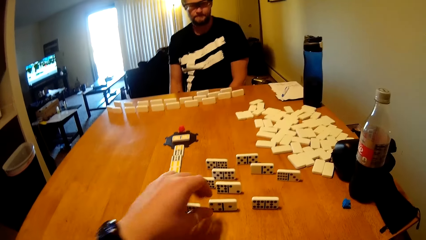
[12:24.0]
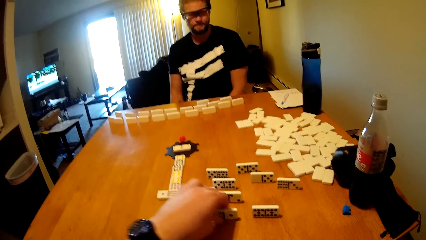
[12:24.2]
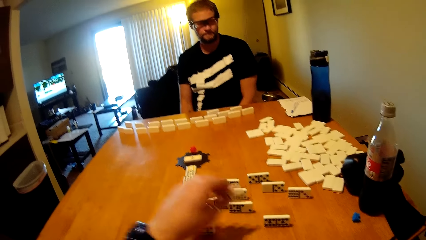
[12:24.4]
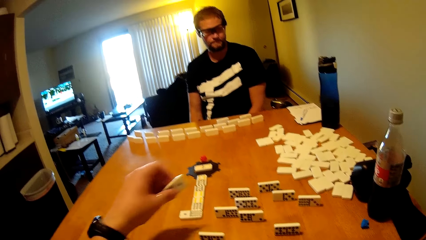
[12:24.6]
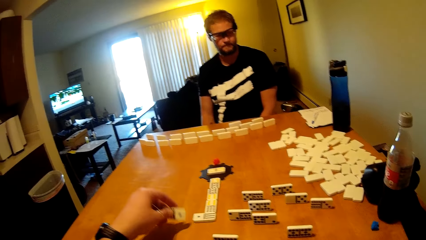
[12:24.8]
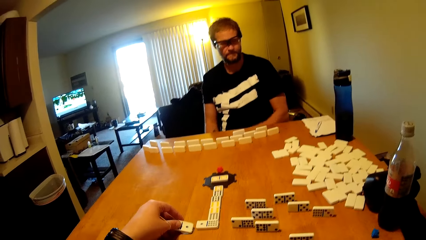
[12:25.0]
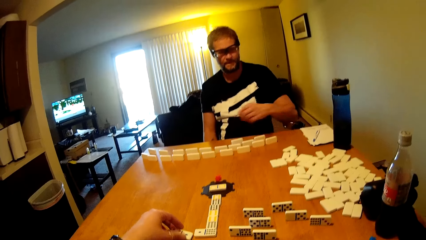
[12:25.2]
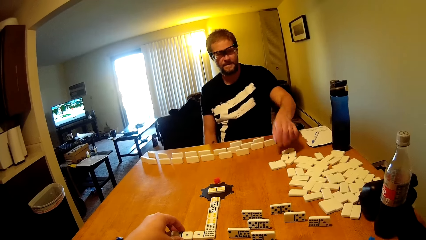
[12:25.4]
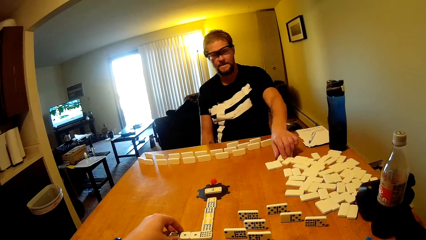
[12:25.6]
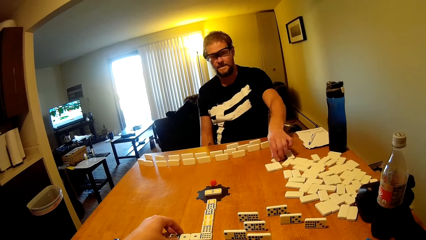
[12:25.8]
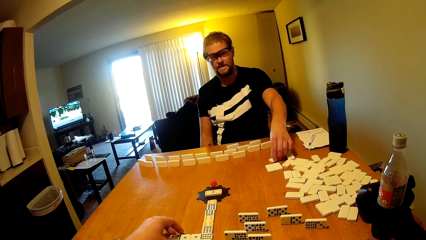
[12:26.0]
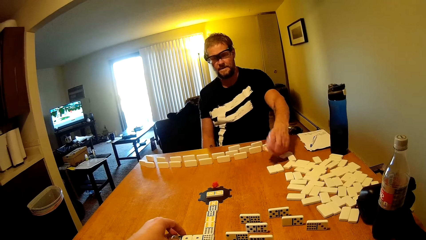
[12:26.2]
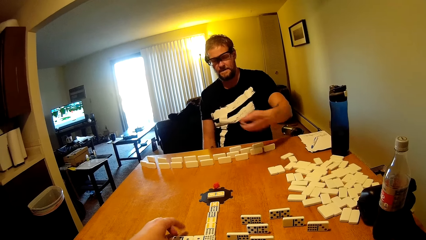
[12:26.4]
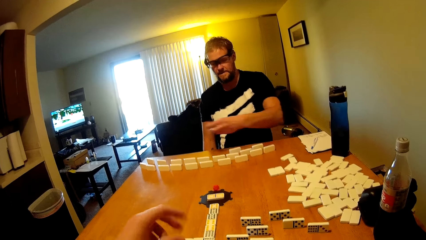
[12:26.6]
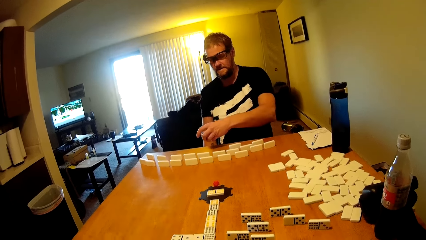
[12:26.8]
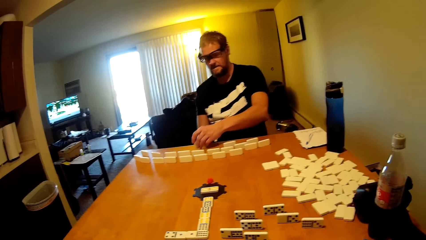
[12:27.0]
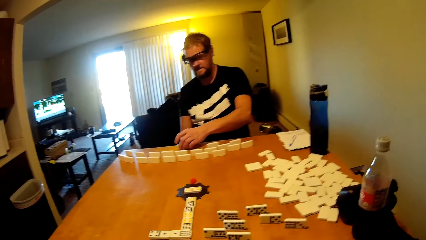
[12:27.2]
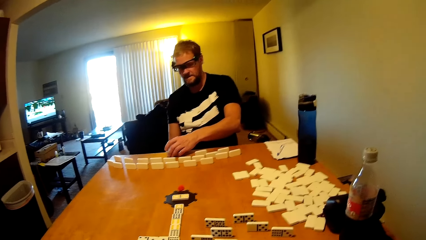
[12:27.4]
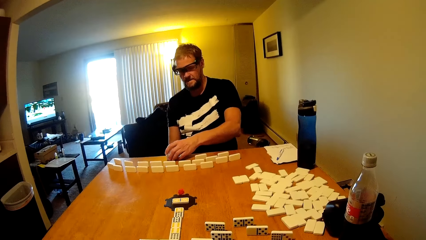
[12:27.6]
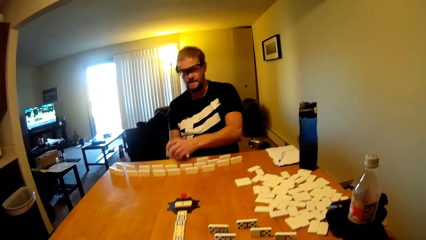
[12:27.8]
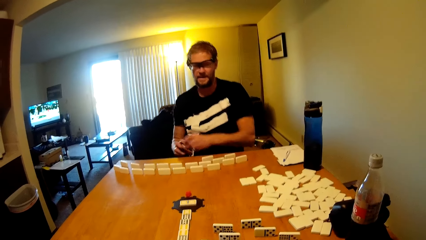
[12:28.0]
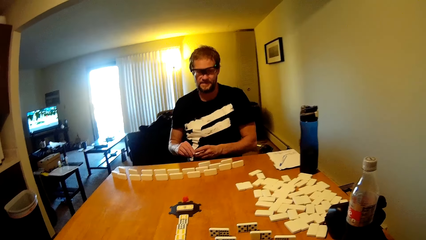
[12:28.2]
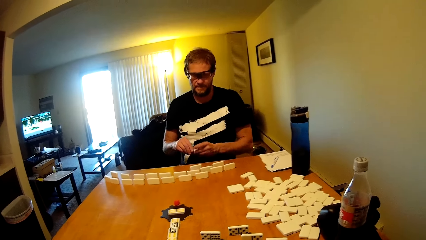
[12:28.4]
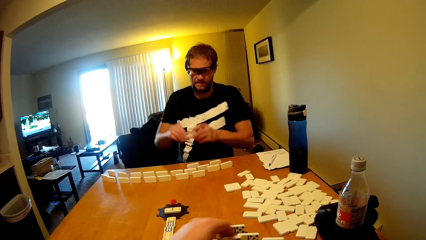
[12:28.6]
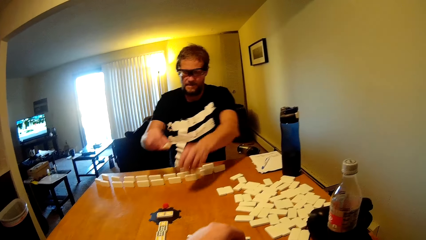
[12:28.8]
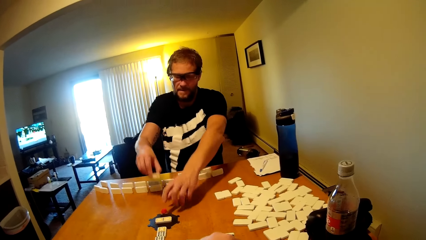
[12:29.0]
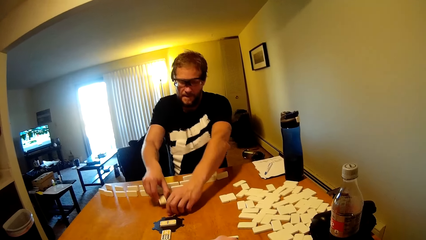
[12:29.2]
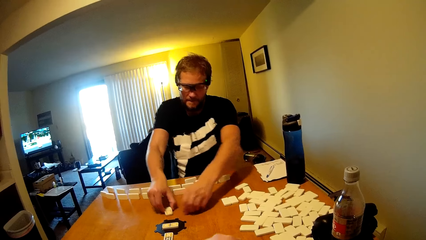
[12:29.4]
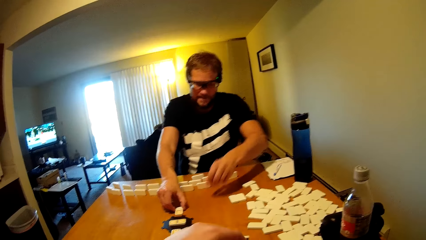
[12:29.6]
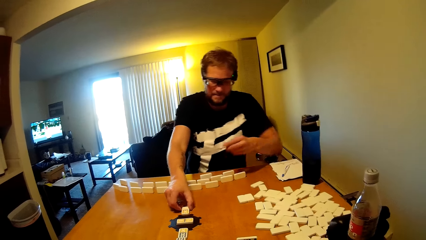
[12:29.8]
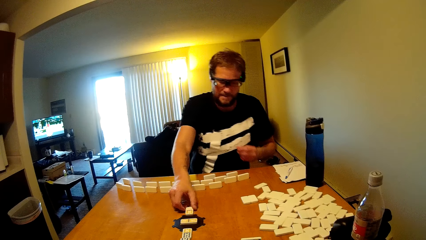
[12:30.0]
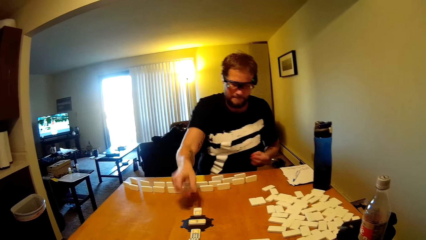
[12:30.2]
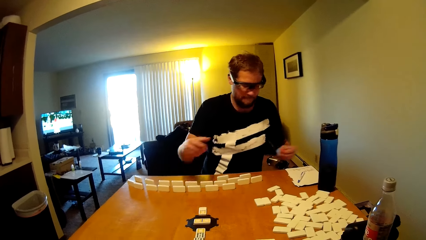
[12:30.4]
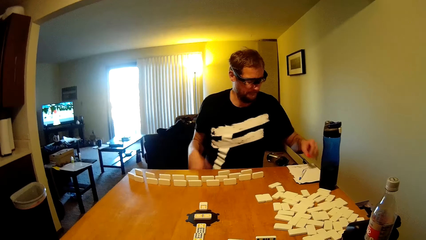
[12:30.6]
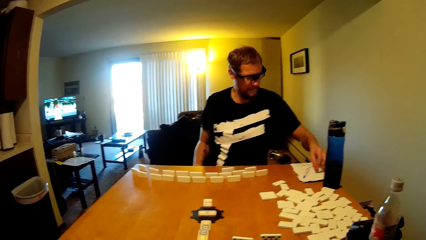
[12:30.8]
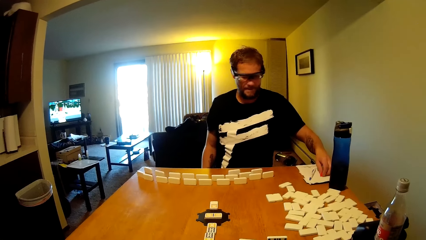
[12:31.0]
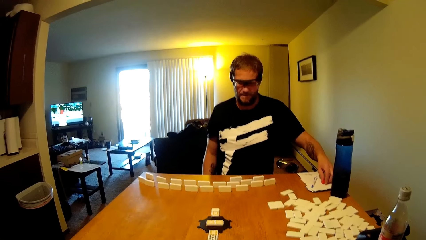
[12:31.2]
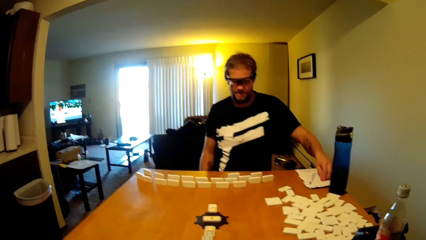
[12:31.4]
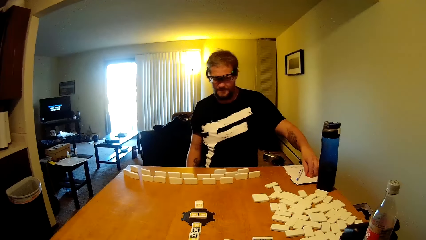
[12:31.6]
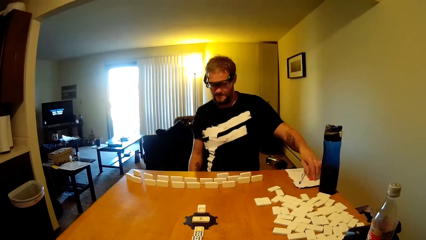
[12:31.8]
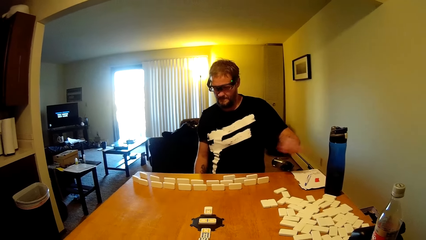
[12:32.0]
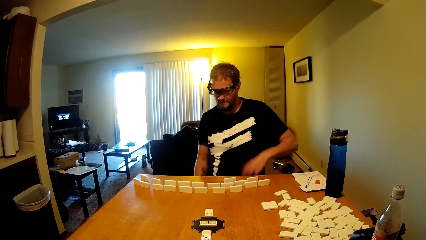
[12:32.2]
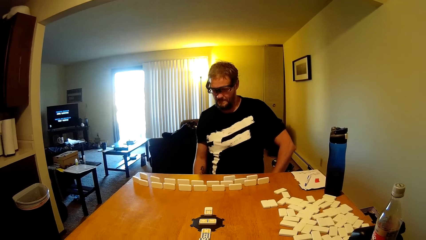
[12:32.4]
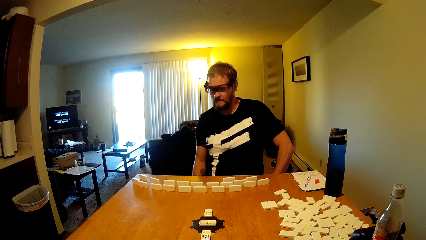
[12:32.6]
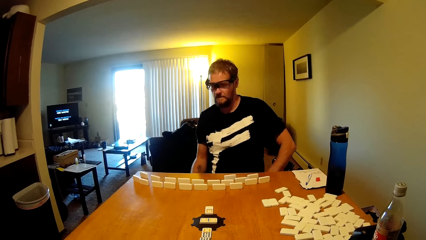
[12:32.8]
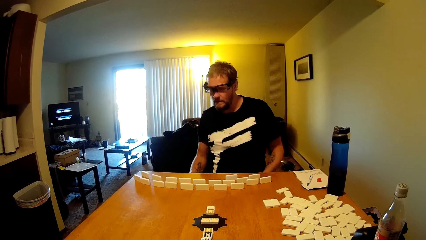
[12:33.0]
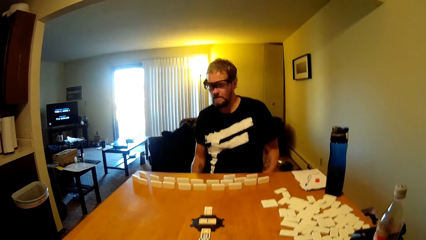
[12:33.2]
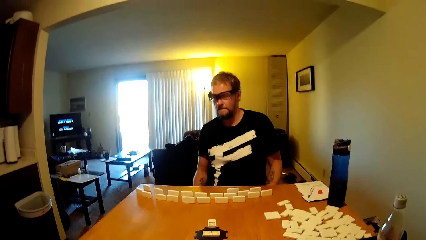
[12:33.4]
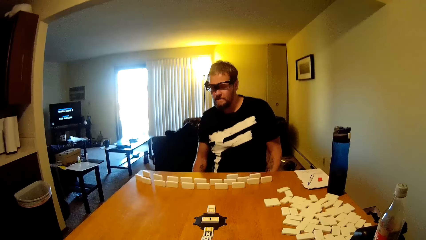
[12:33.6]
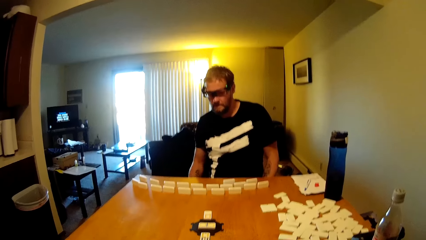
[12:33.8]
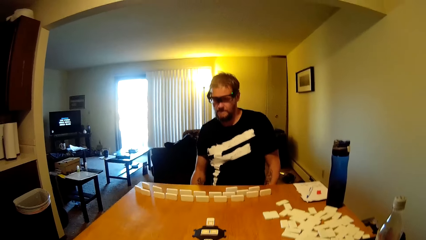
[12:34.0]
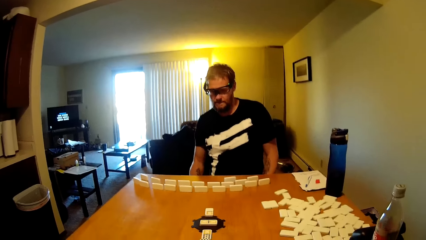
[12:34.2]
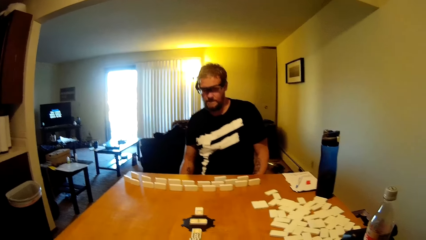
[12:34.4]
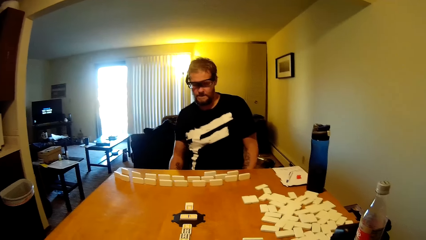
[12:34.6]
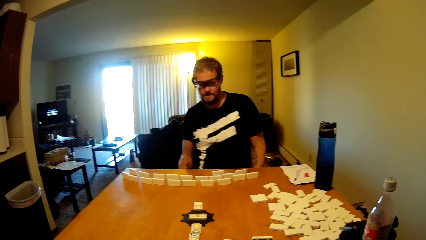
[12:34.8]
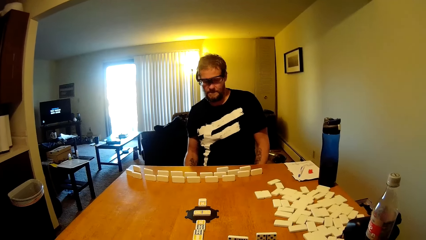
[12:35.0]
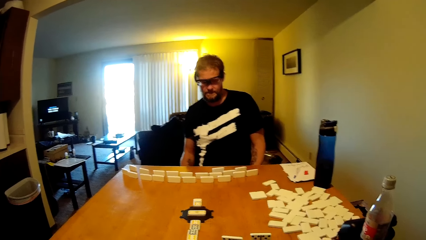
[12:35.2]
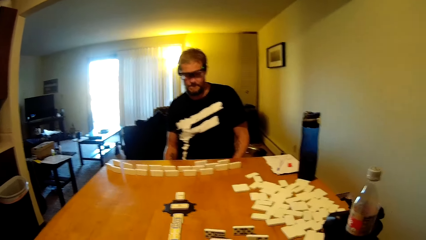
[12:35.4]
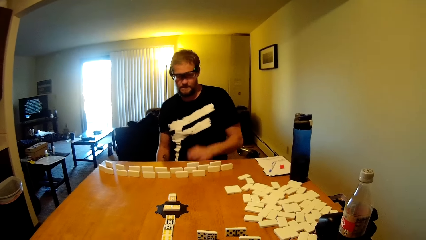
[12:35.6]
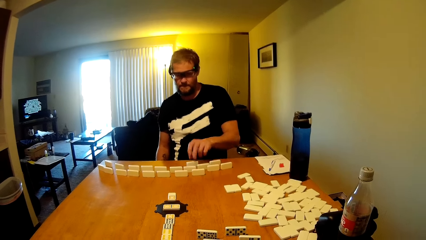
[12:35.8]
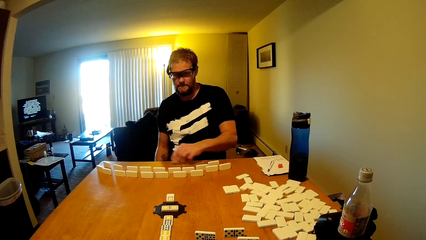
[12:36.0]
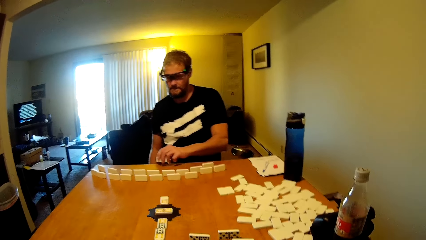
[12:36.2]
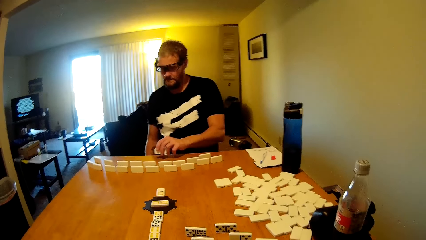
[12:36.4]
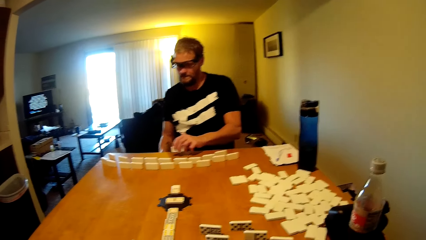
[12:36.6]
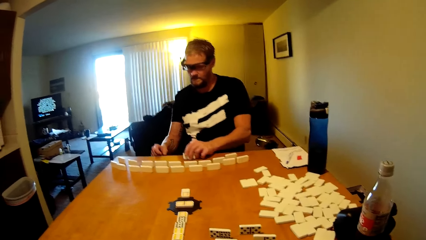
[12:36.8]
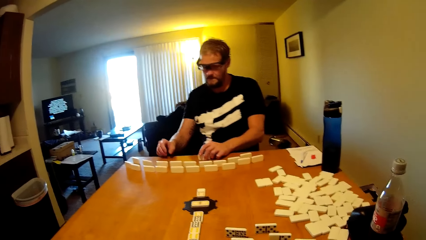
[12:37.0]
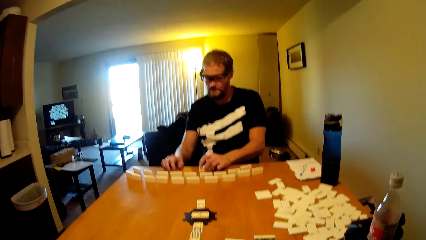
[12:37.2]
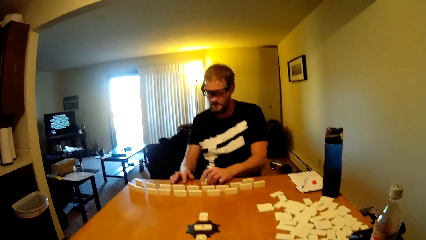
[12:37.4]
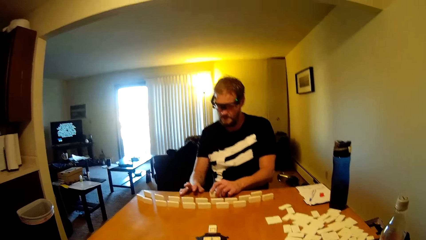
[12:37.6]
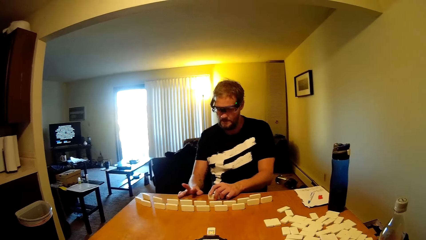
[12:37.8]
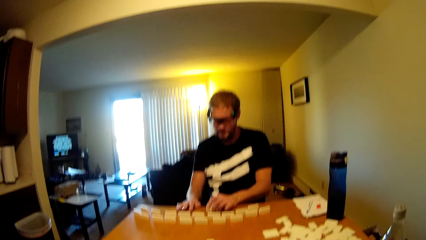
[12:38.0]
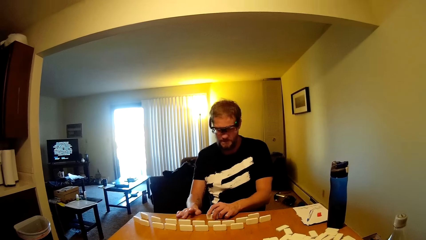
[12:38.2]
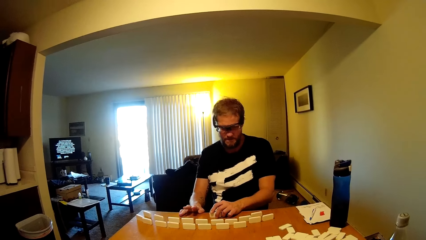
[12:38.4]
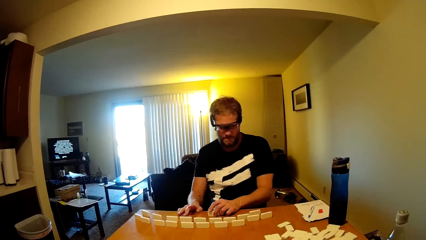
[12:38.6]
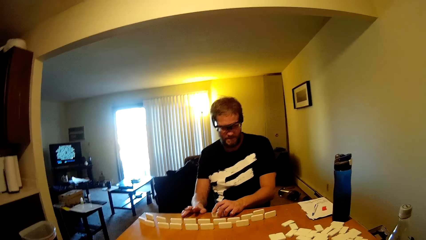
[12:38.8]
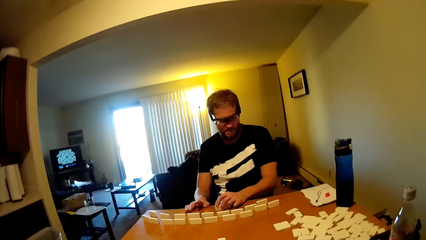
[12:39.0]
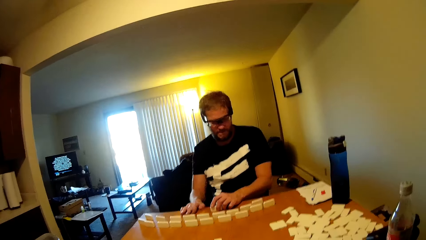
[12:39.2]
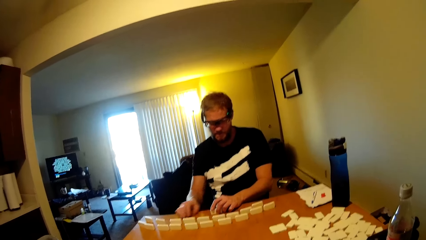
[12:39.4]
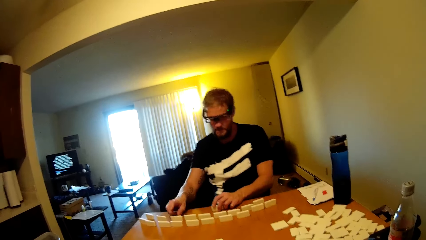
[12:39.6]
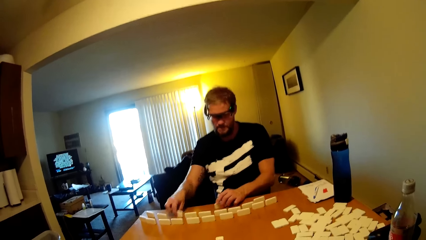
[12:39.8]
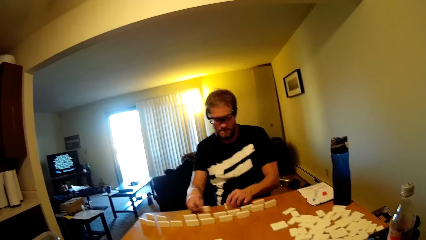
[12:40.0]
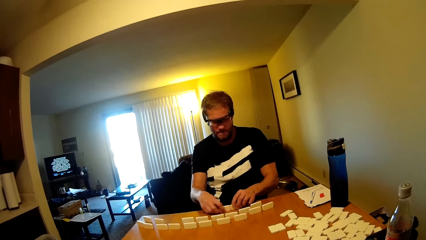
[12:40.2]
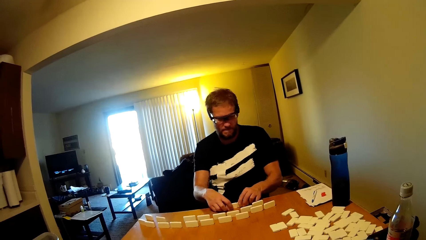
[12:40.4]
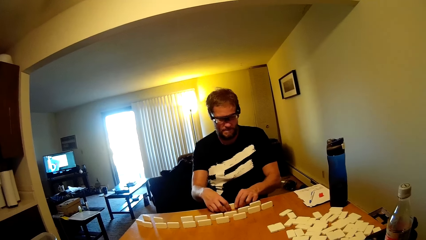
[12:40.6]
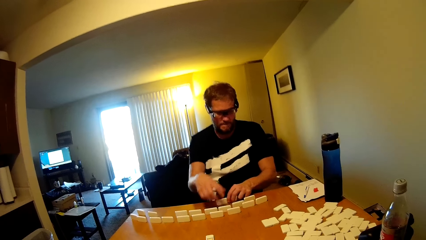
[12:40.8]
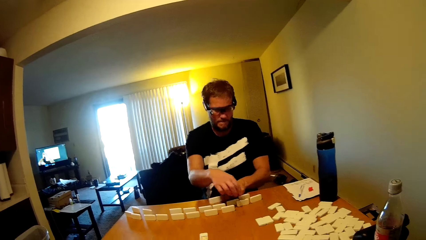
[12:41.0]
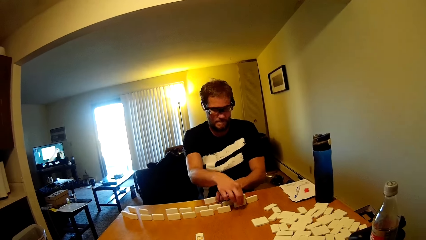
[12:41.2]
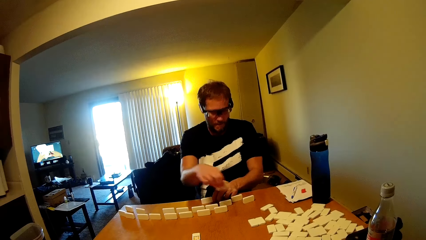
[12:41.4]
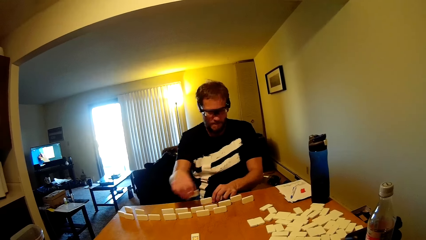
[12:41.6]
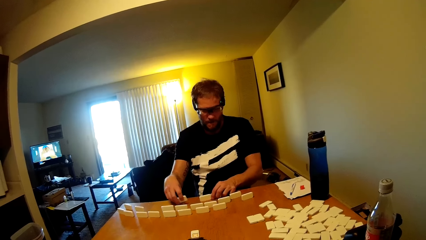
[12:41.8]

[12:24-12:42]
The camera wearer plays the domino tile or dominoes card, takes the dominoes card and puts the dominoes card down. A person picks up the domino tile and places the domino tile on the table. The person talks in the room, plays the domino tile, picks up the plastic train, puts the hand down, places the plastic train on the paper and nods the head. The person talks to the camera wearer, holds the domino tile, takes the dominoes card, hits the table and picks up the domino tile.
